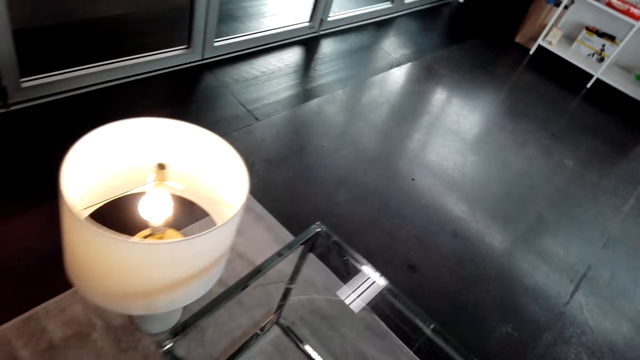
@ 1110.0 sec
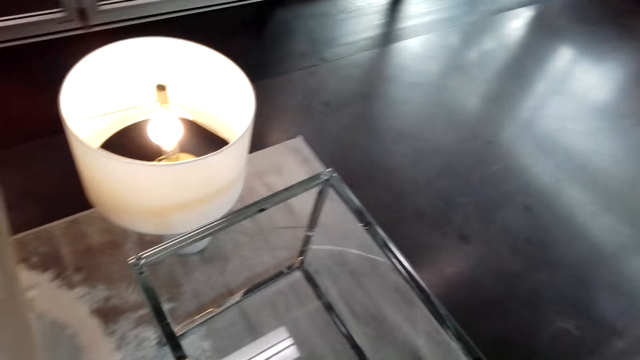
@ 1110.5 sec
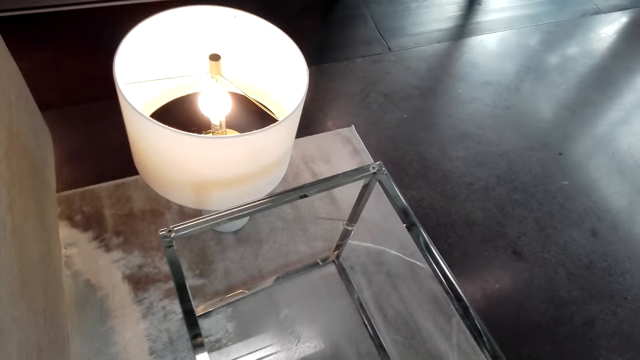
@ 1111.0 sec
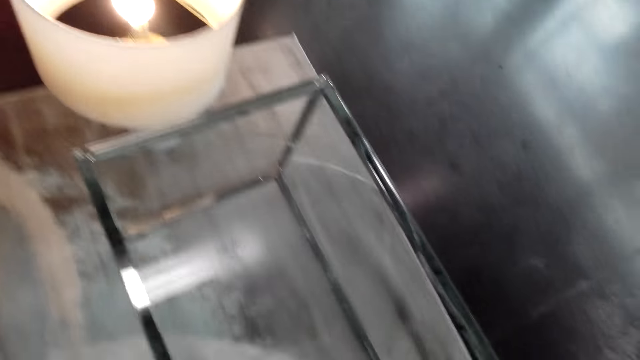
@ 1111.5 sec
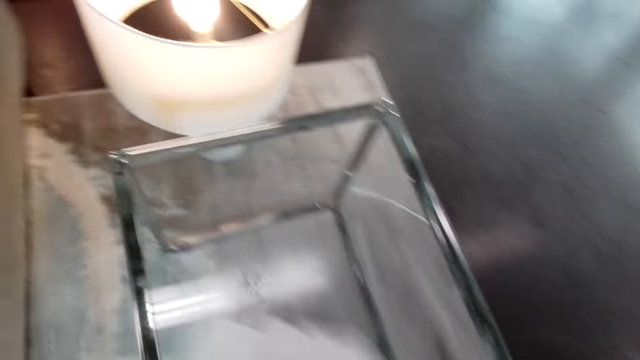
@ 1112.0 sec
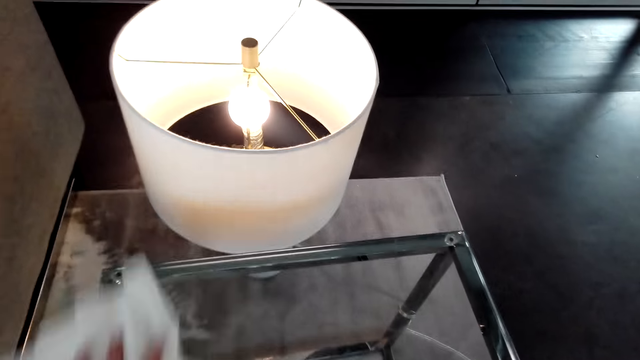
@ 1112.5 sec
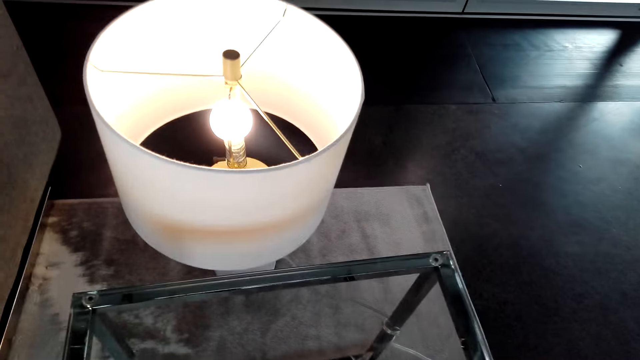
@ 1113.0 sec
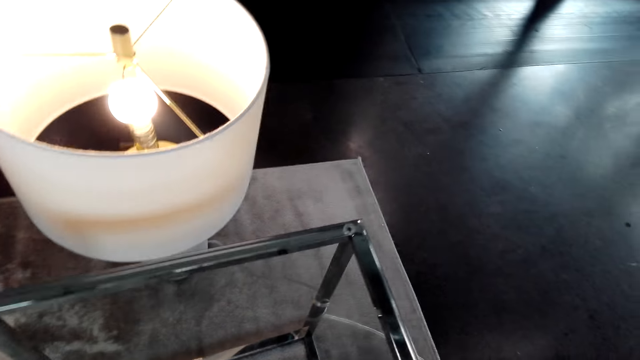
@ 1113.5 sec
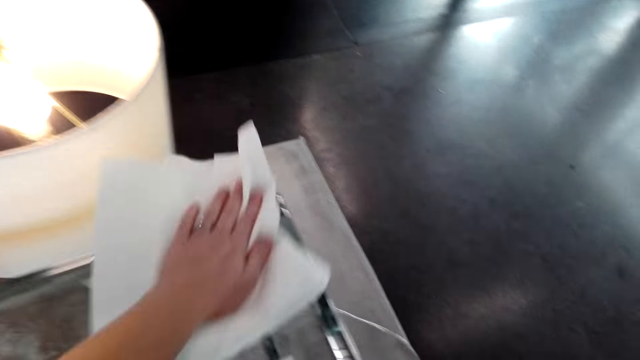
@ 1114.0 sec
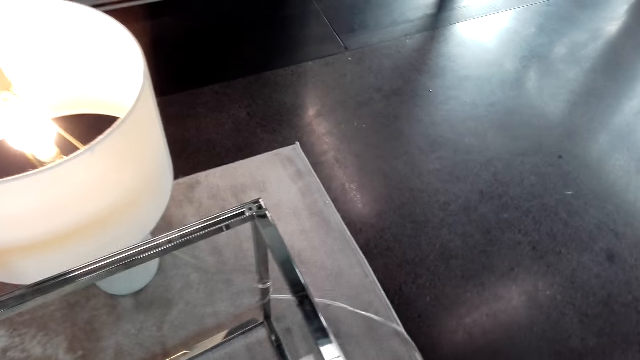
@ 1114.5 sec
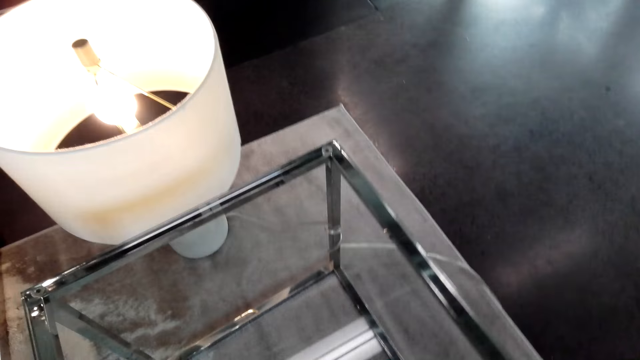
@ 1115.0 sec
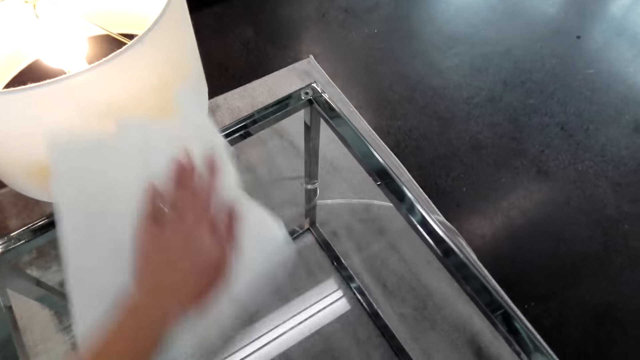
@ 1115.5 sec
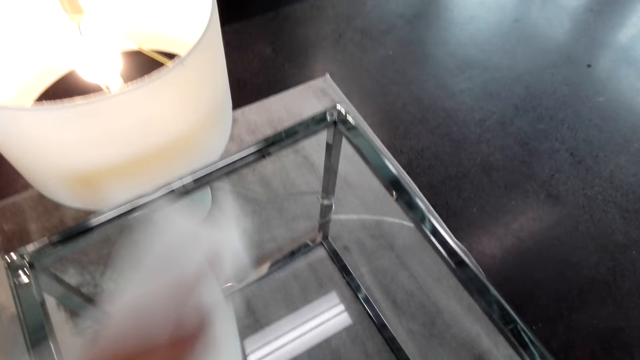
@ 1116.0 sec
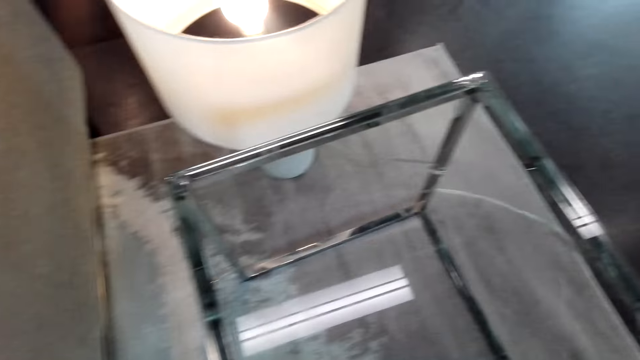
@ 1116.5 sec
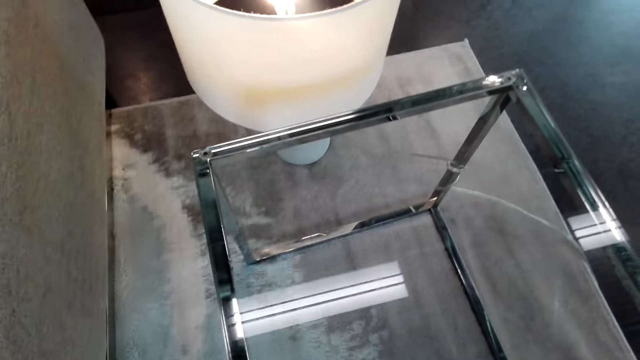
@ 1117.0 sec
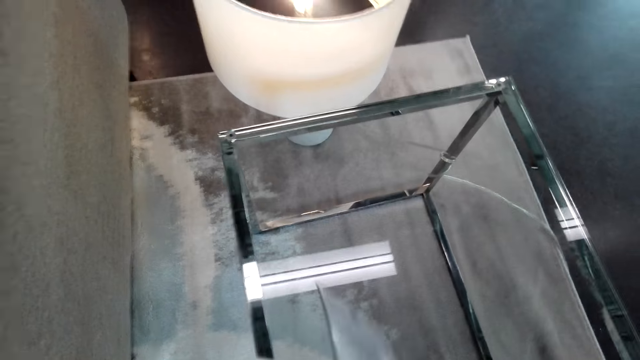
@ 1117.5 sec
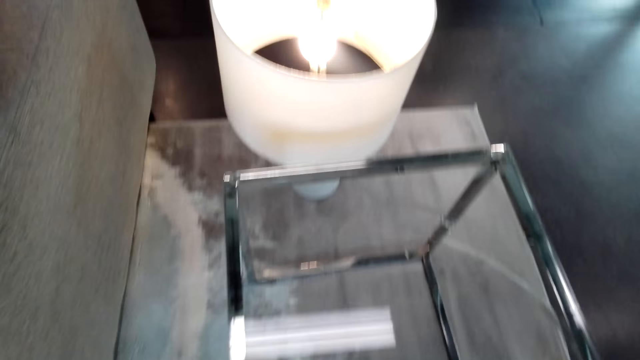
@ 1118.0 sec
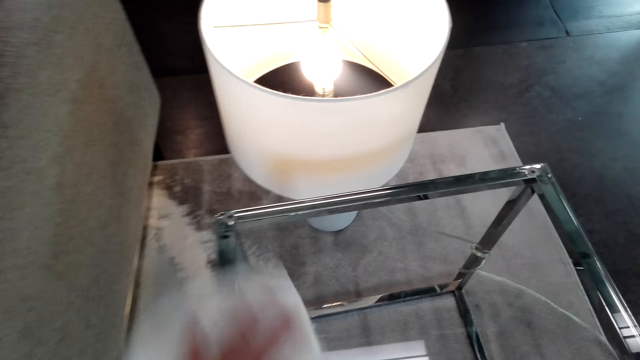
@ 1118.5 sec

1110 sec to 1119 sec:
The camera wearer sprays the stool. They wipe the stool.

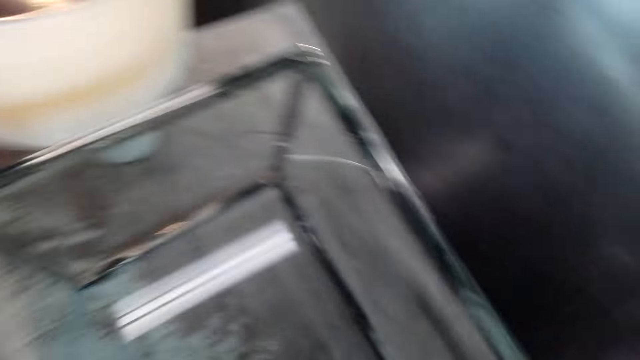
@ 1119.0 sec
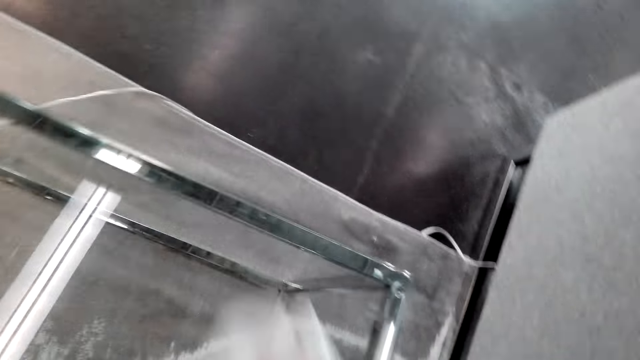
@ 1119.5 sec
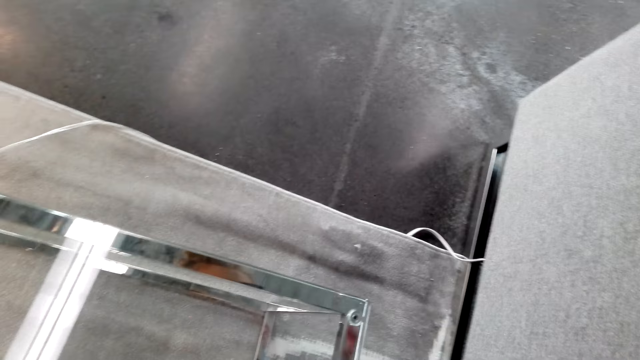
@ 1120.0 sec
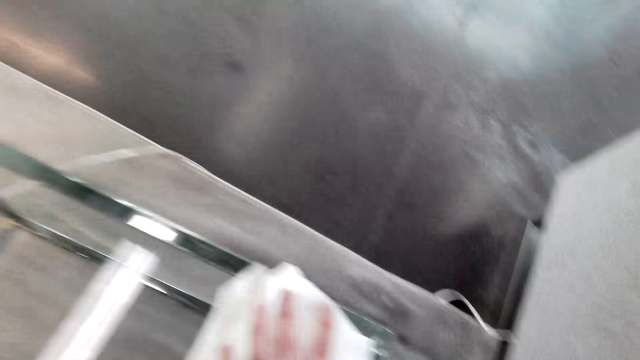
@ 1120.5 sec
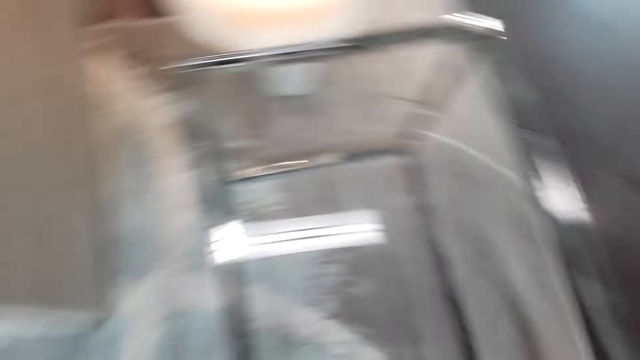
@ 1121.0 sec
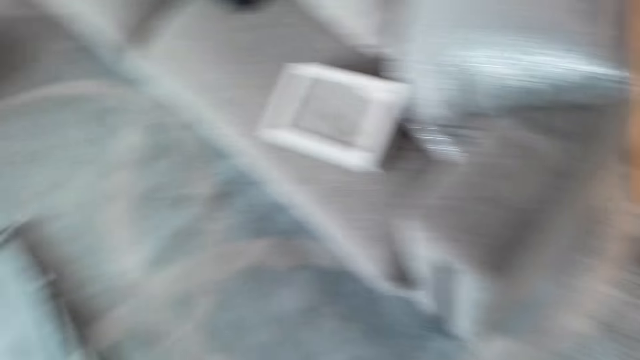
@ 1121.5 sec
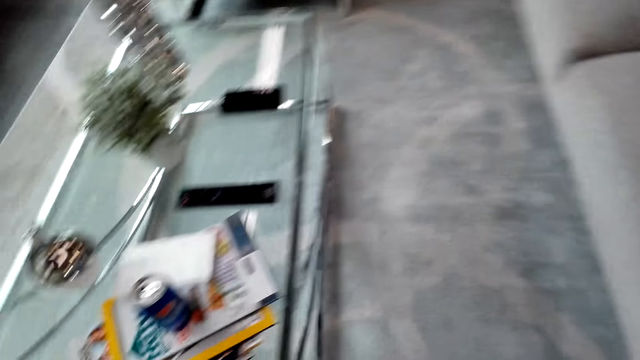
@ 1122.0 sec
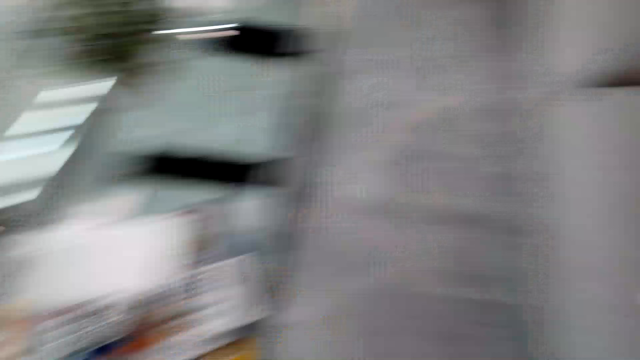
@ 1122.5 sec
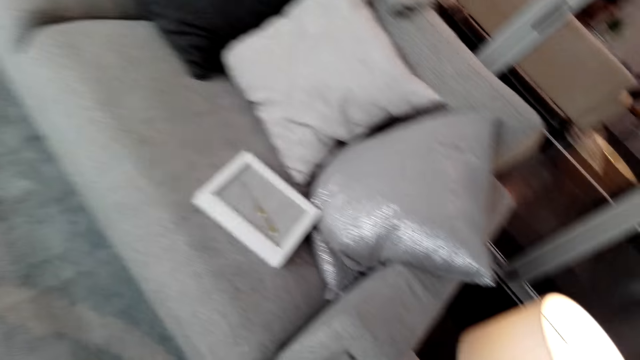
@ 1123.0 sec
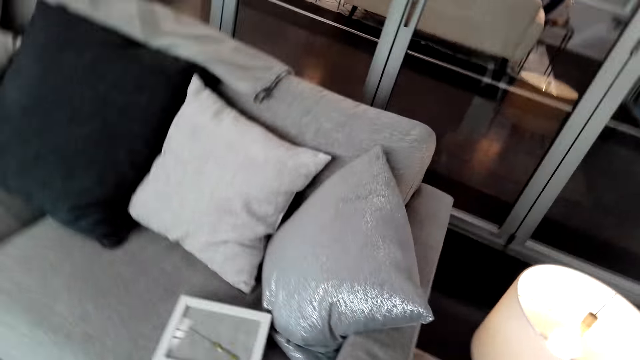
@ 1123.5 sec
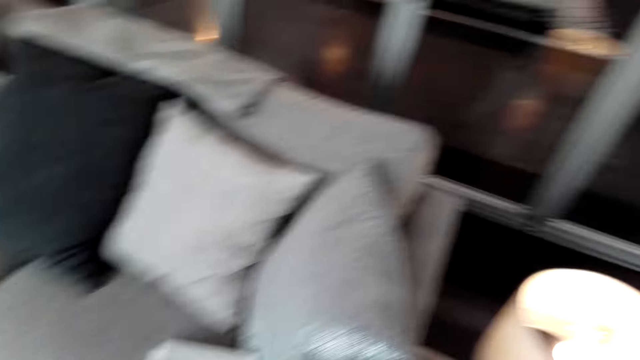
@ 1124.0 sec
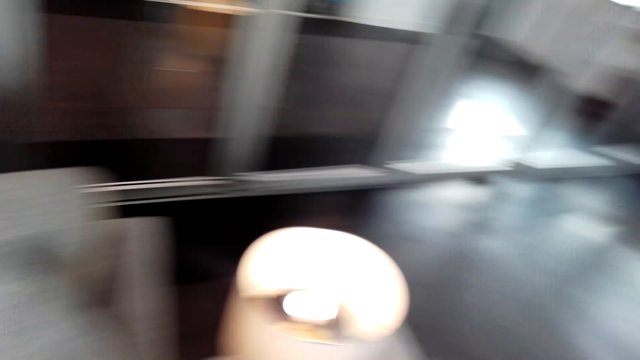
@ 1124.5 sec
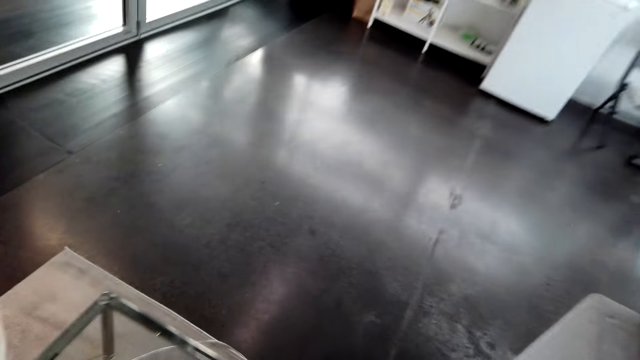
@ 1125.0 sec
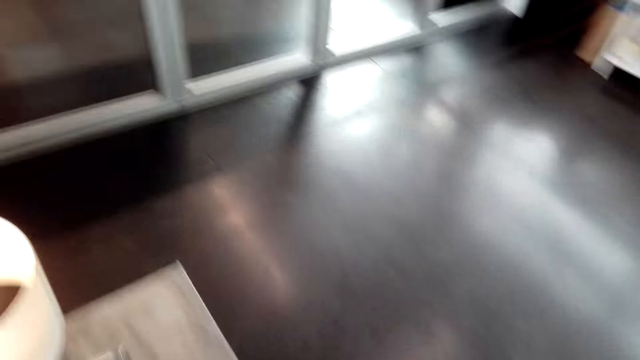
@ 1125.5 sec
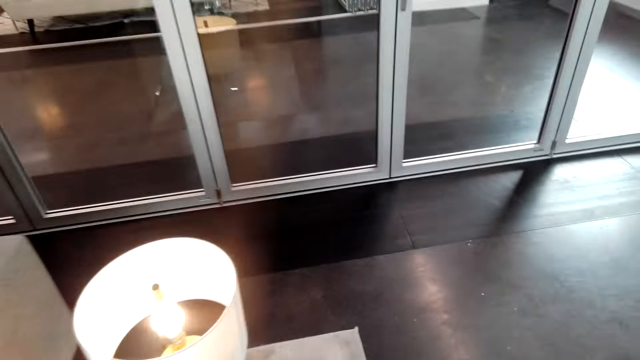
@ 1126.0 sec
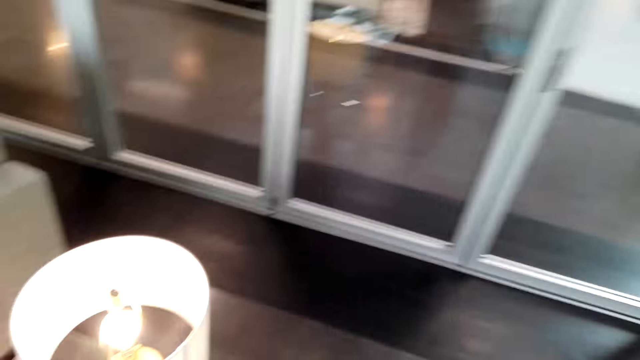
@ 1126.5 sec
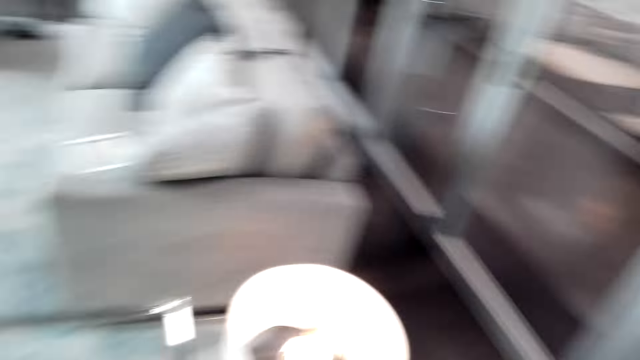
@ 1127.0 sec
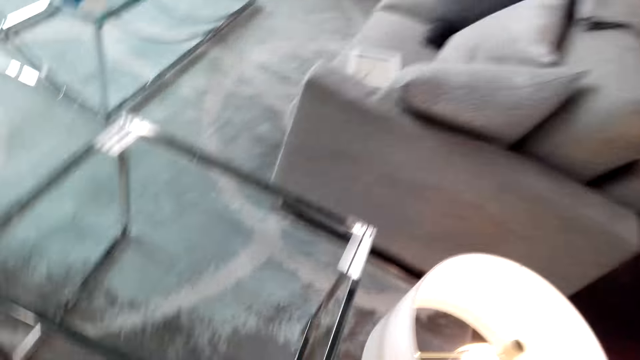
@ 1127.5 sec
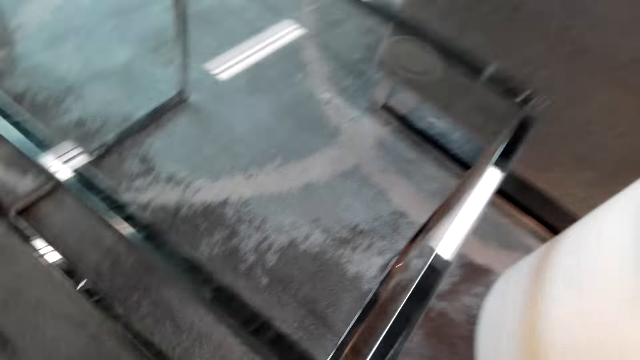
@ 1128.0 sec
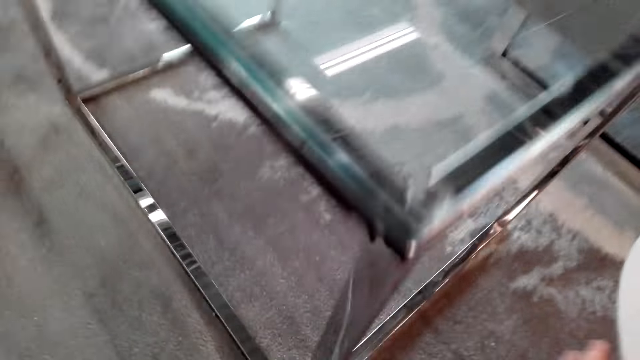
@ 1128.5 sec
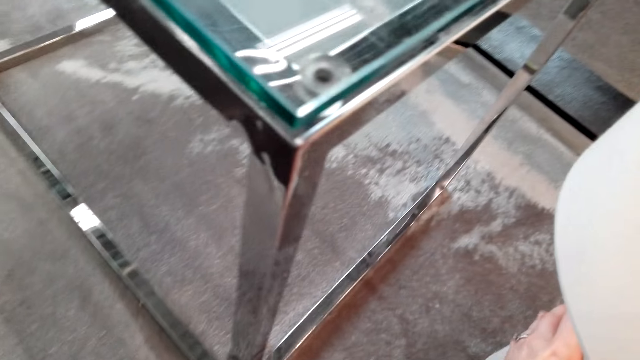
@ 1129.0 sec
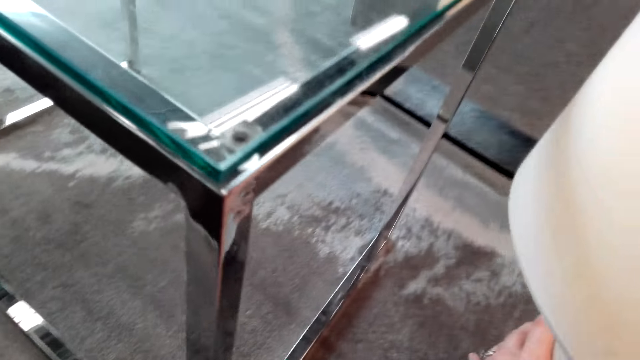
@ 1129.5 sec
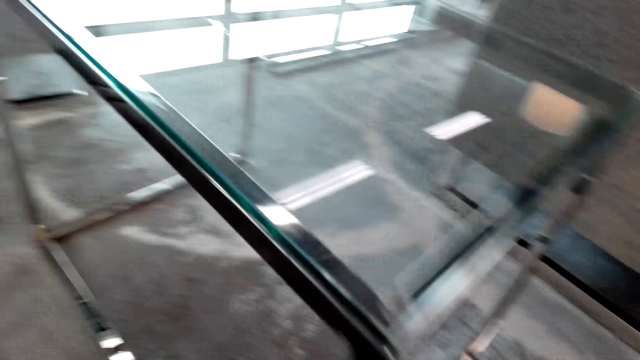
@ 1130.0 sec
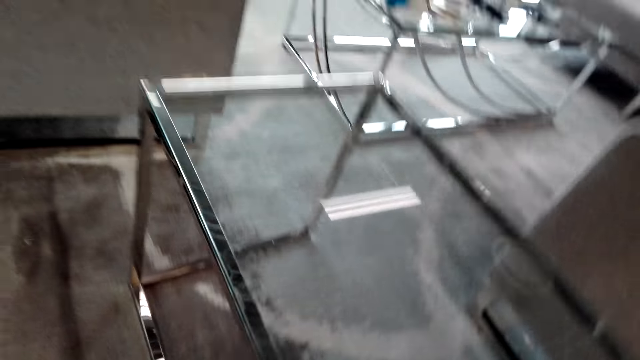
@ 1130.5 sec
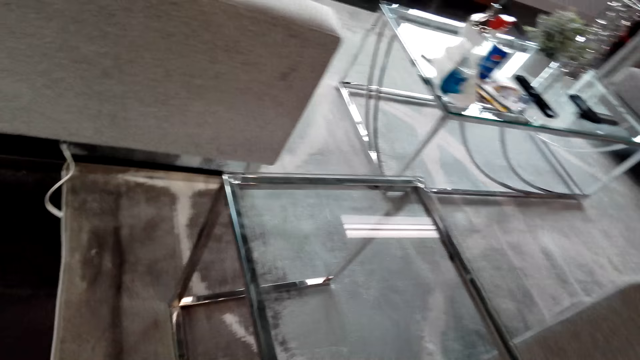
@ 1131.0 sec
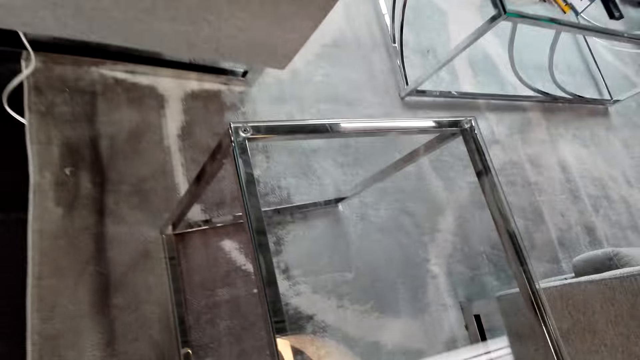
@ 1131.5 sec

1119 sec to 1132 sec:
The camera wearer looks around the apartment. They walk around the apartment. They move a lamp. They pick up the lamp.
